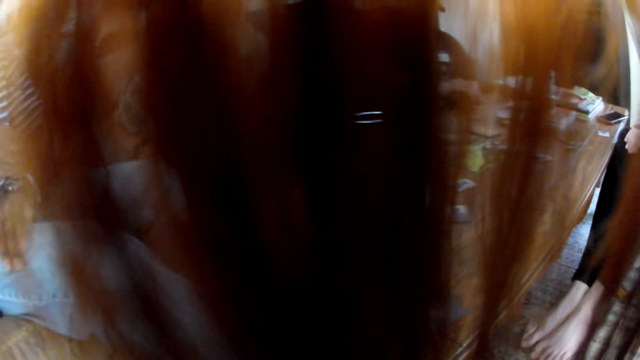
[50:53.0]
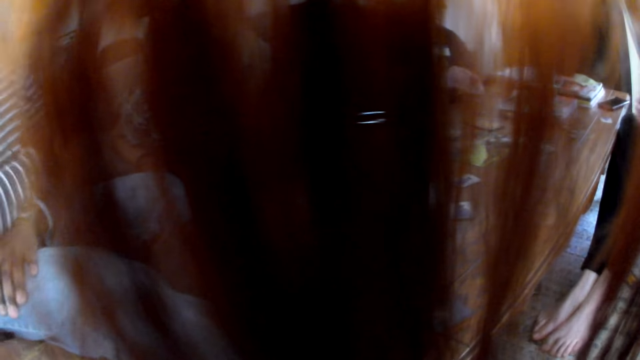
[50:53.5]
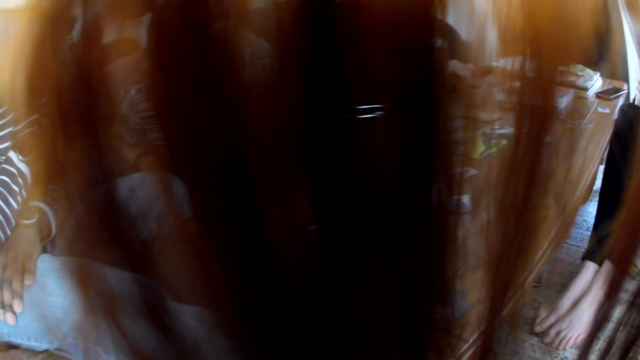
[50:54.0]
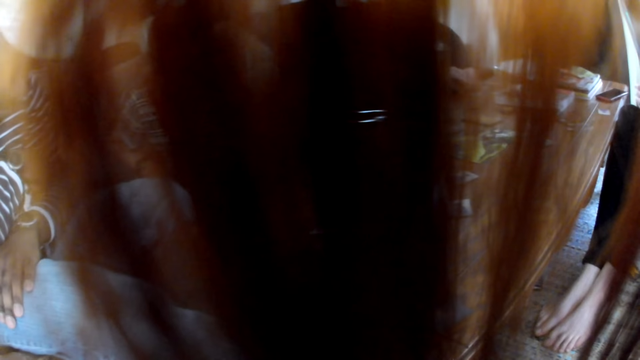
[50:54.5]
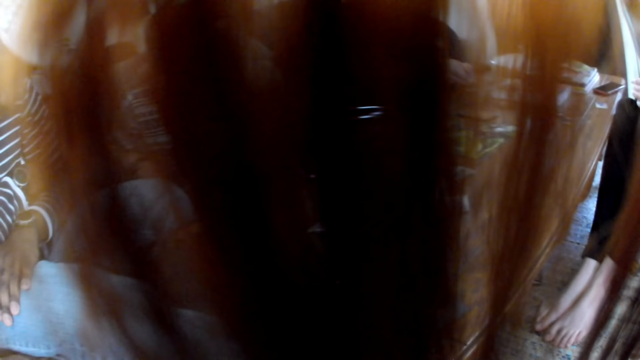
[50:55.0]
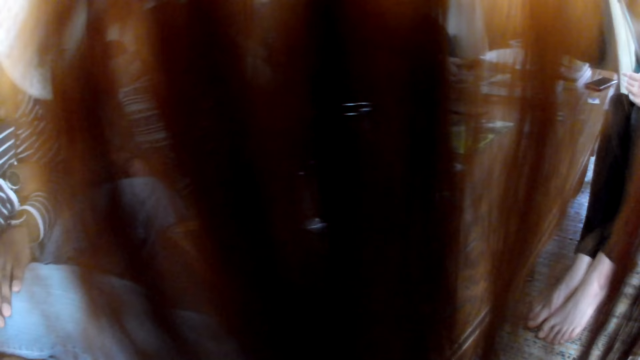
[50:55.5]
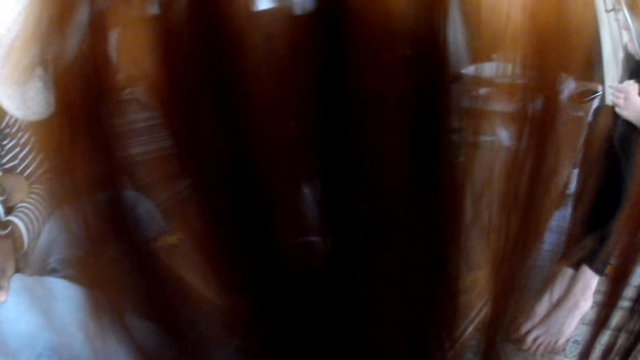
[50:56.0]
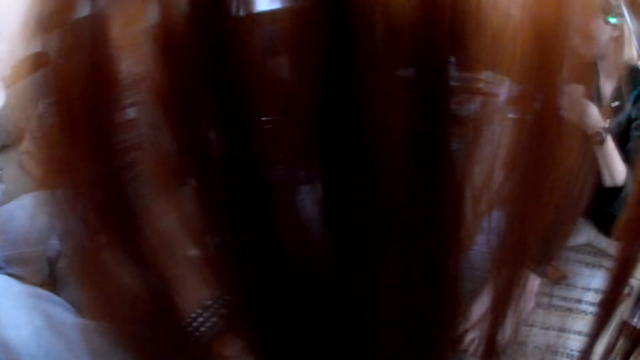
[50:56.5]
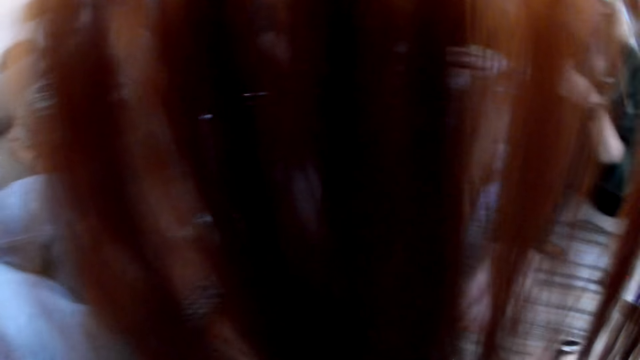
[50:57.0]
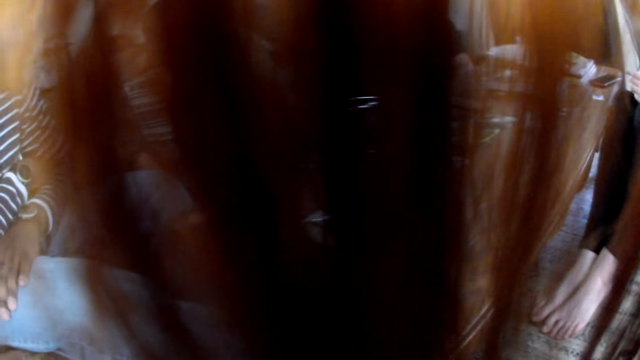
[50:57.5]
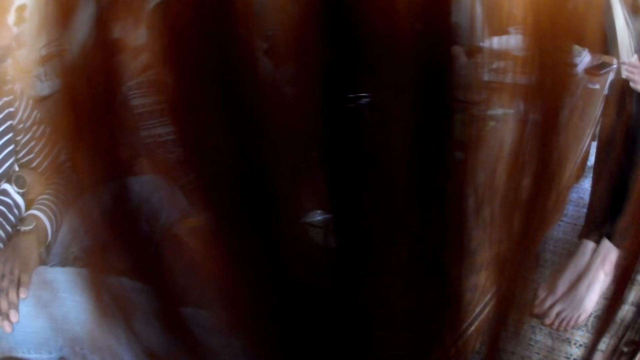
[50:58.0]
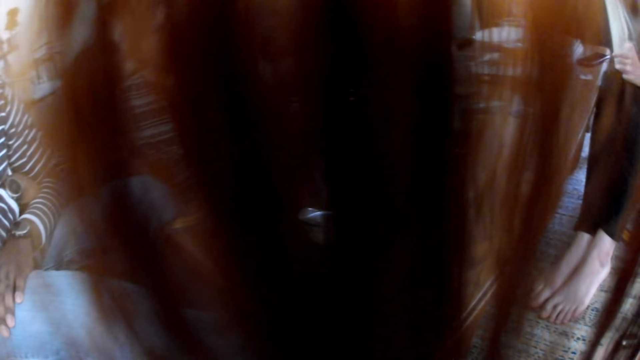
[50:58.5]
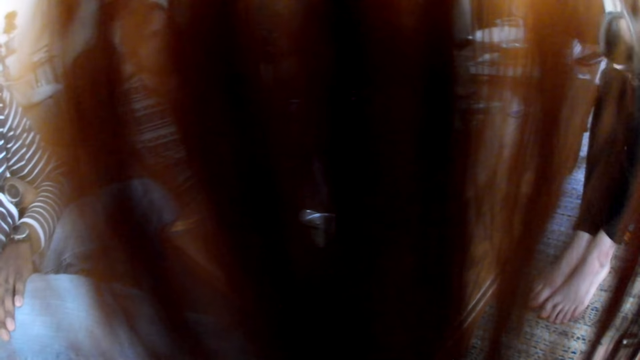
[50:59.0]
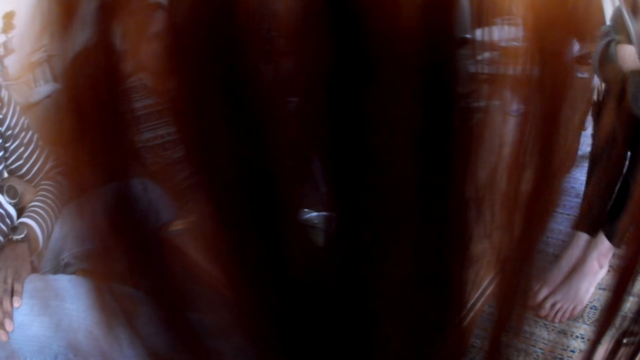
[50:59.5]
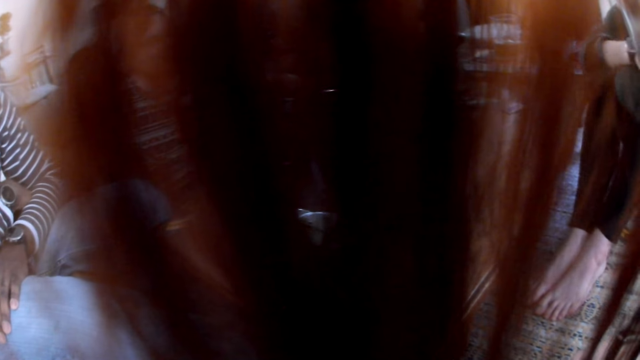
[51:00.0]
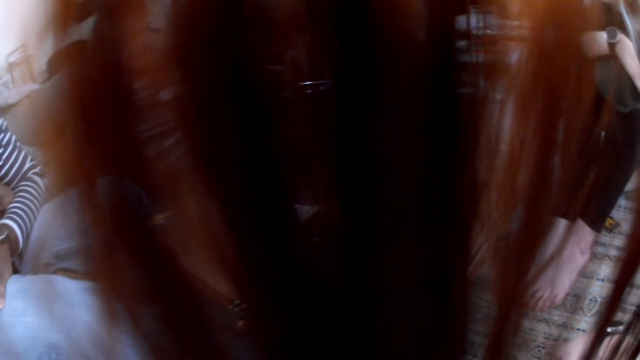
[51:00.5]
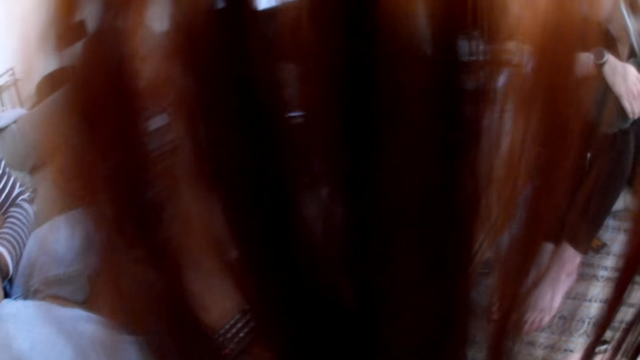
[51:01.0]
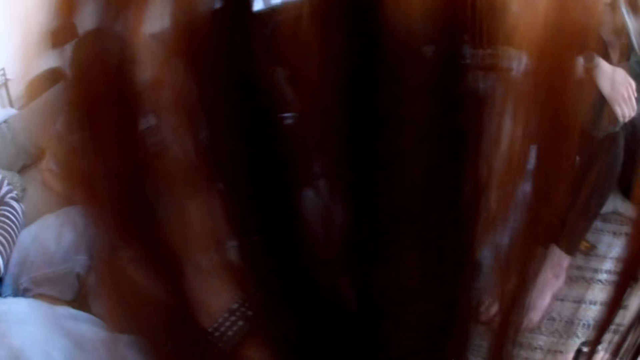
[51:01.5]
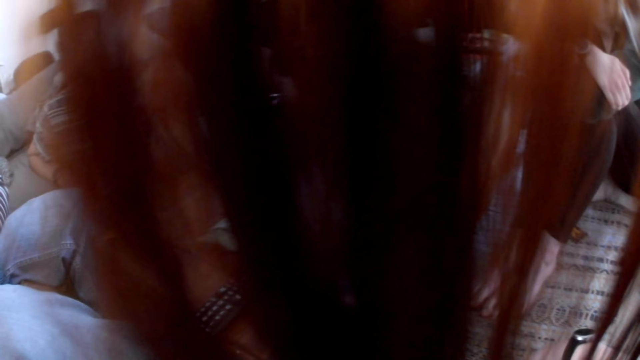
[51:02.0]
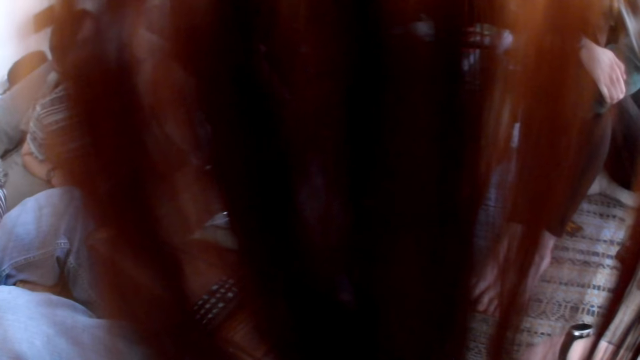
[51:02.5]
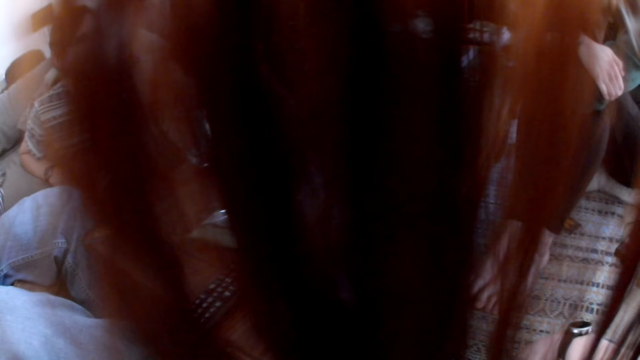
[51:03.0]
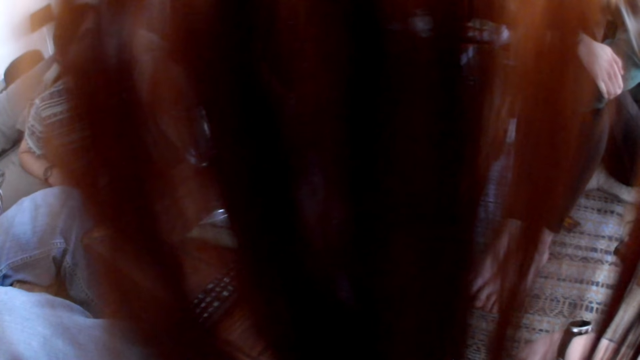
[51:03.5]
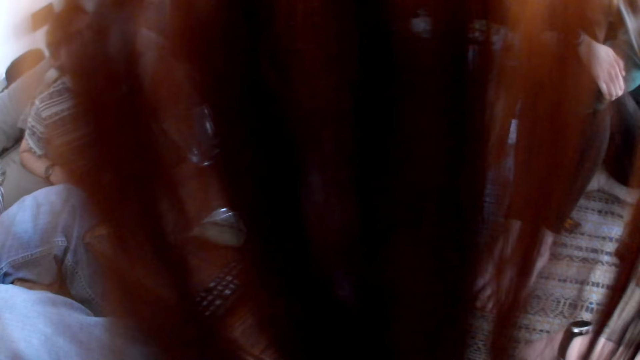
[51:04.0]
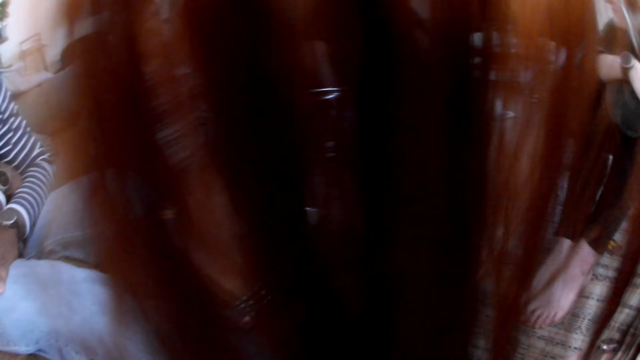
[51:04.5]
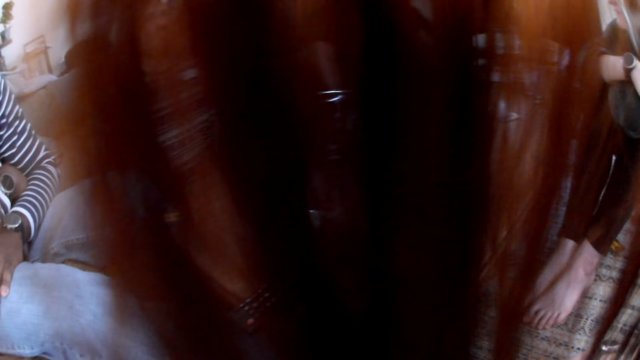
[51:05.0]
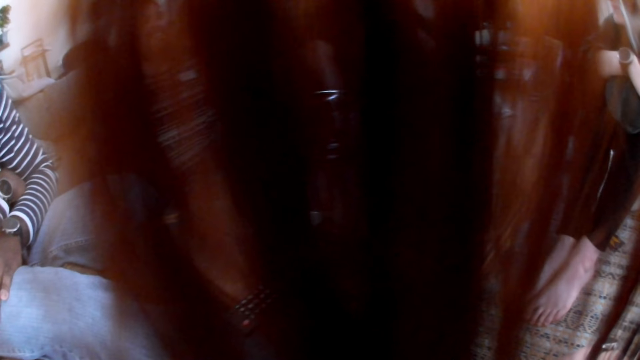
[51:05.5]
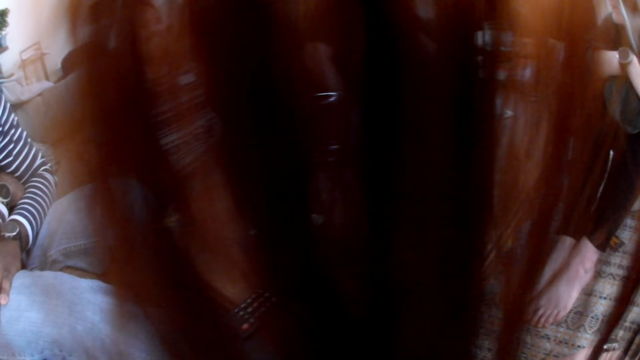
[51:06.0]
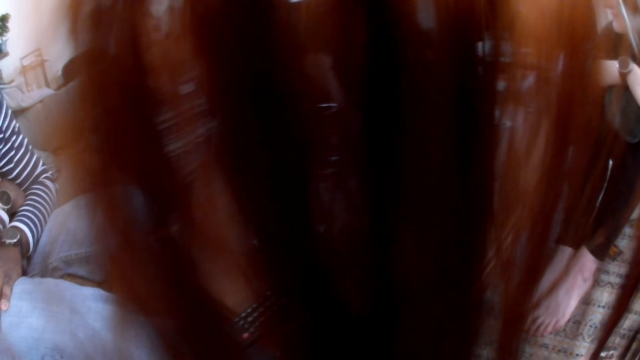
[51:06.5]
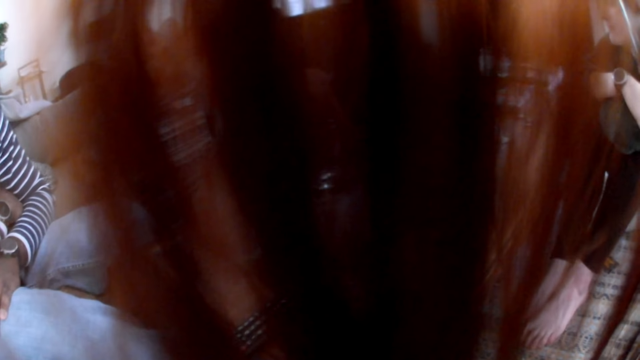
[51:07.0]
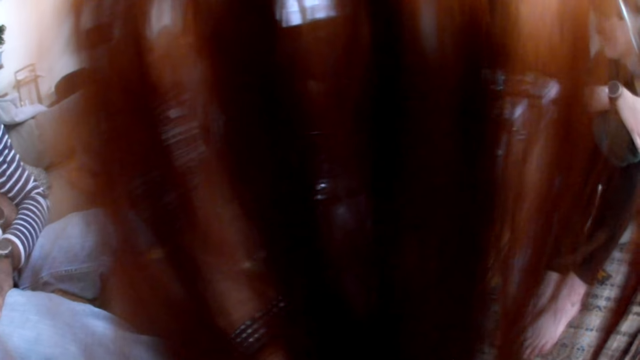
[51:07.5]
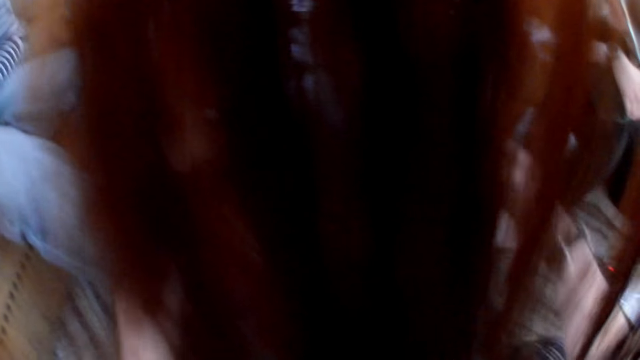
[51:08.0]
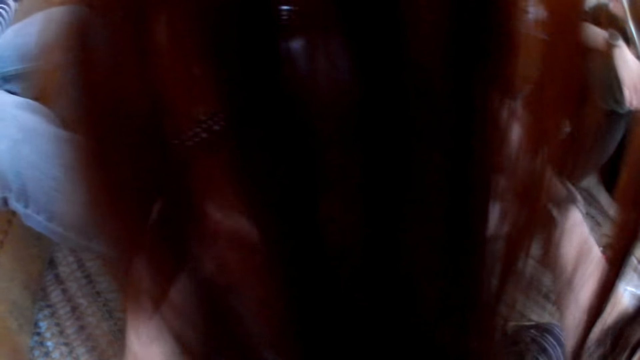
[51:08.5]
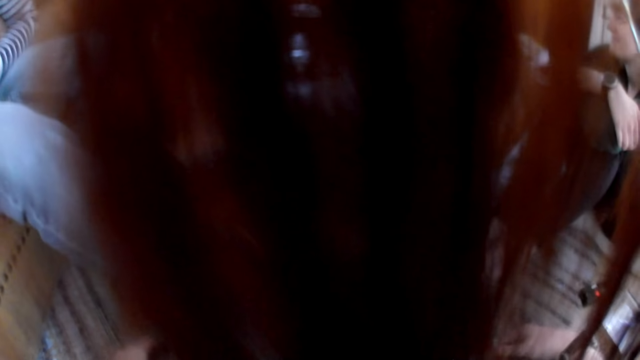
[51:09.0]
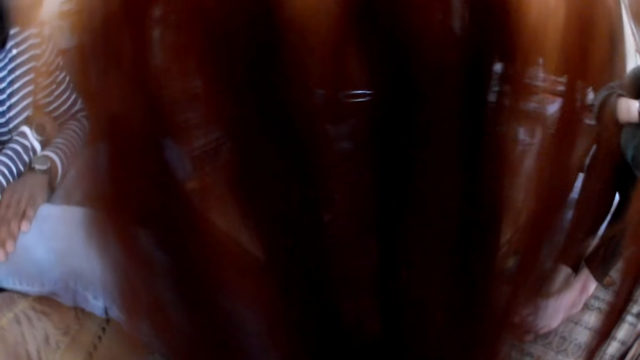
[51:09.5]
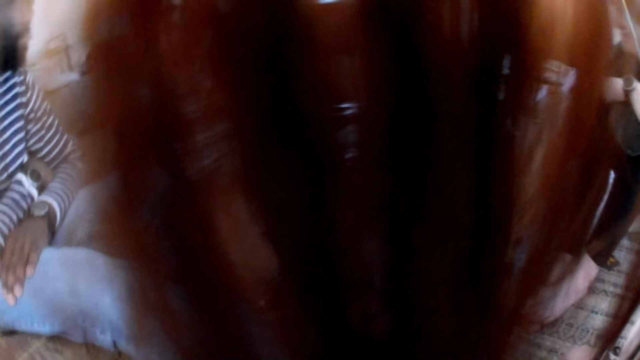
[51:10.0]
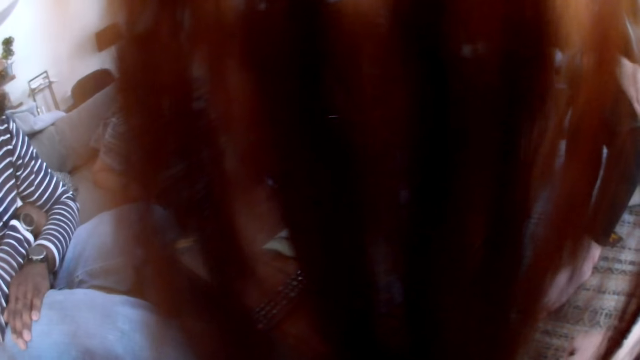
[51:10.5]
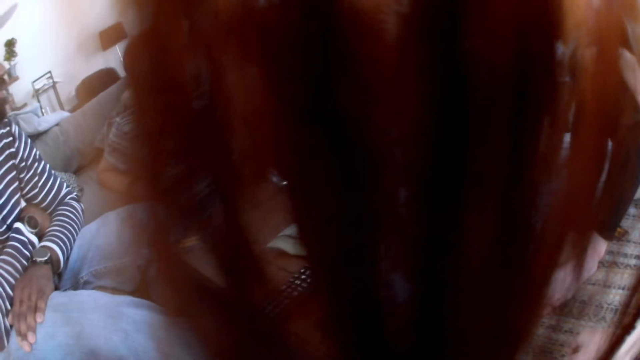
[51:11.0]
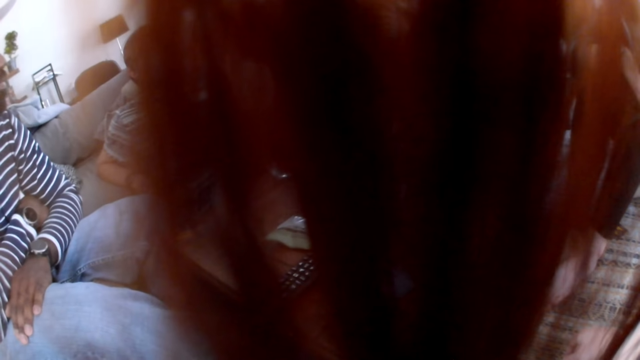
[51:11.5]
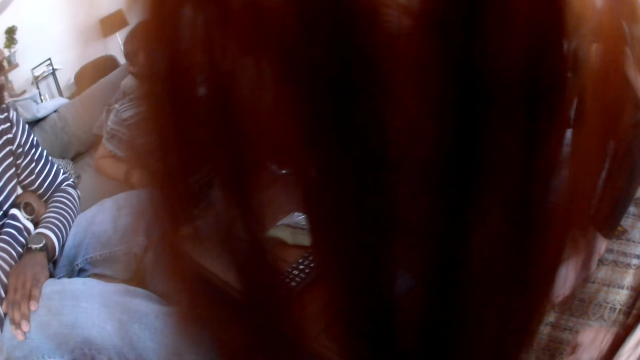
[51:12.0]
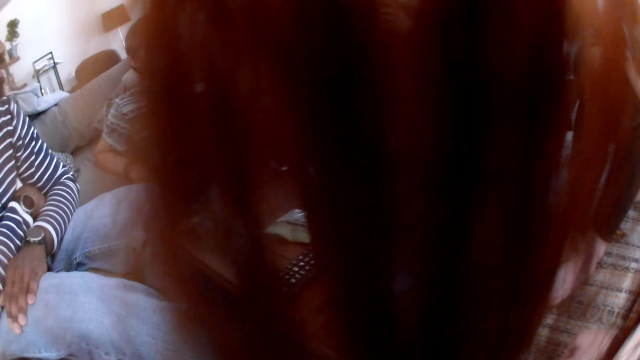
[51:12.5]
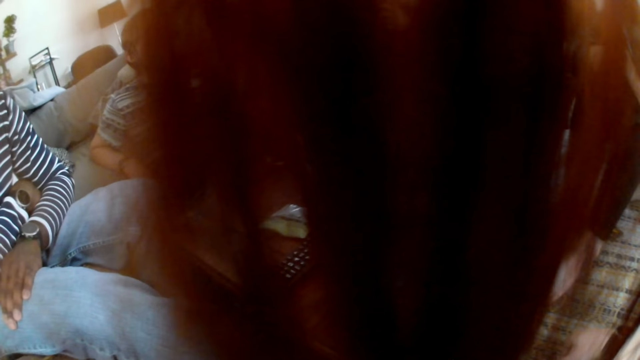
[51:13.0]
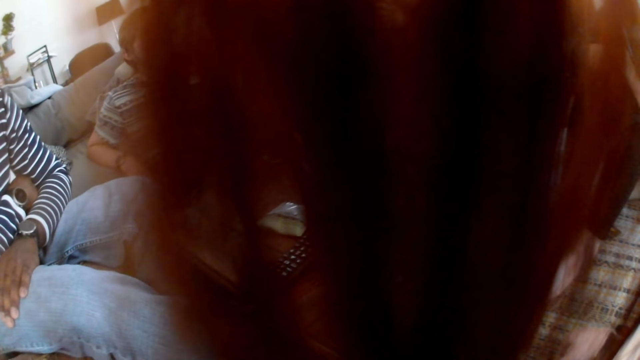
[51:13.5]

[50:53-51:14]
The camera wearer converses with the male. They do a hand movement.
